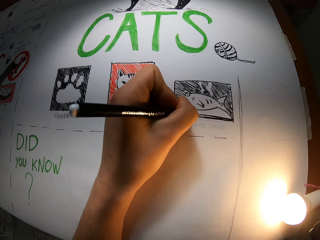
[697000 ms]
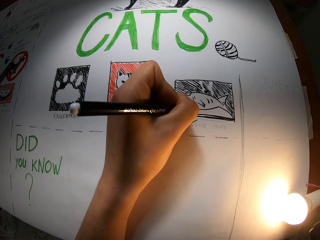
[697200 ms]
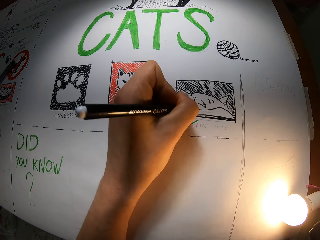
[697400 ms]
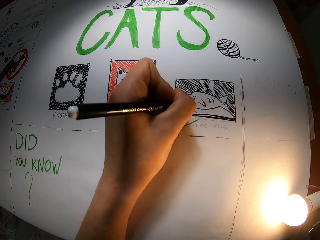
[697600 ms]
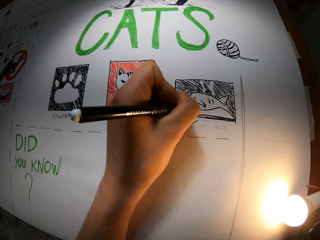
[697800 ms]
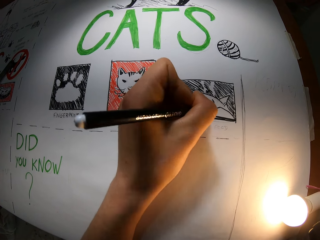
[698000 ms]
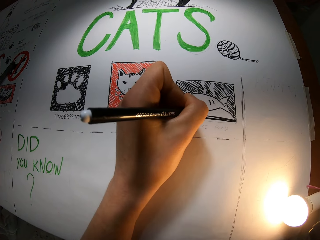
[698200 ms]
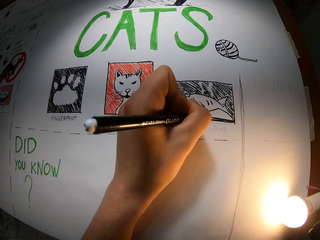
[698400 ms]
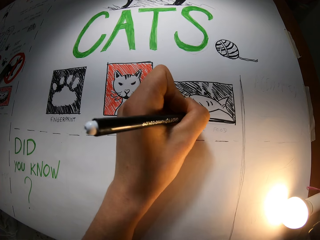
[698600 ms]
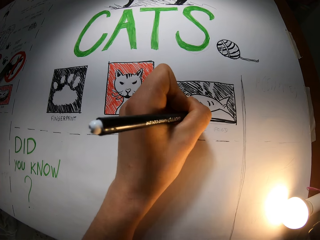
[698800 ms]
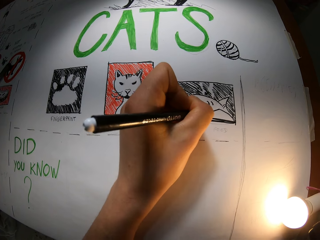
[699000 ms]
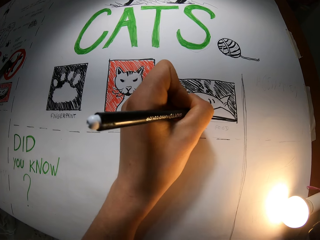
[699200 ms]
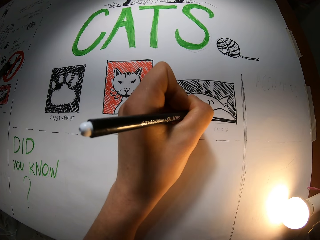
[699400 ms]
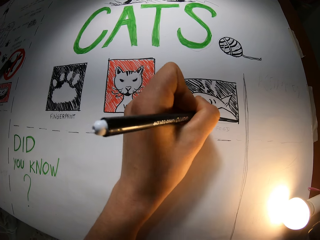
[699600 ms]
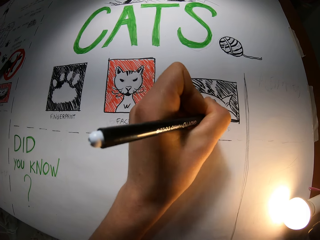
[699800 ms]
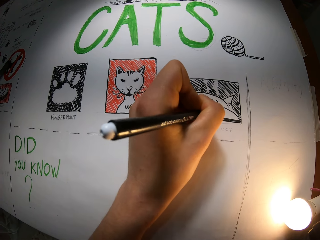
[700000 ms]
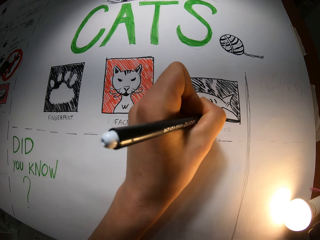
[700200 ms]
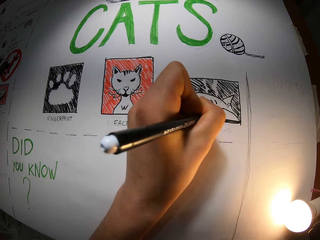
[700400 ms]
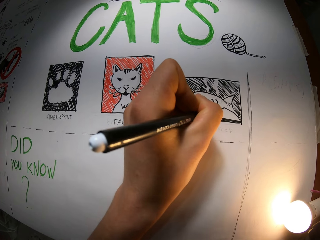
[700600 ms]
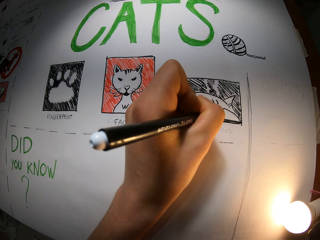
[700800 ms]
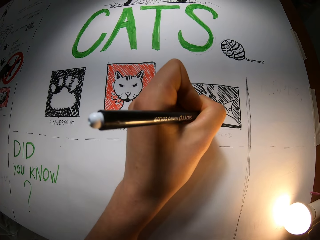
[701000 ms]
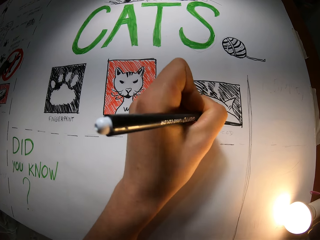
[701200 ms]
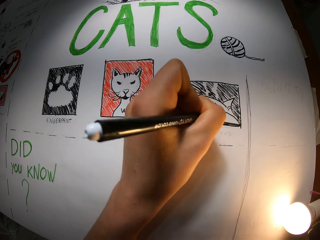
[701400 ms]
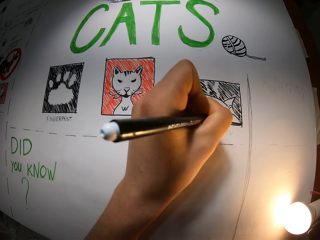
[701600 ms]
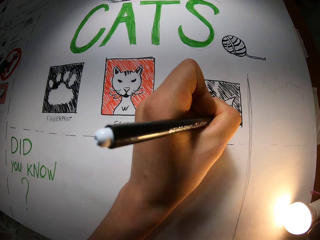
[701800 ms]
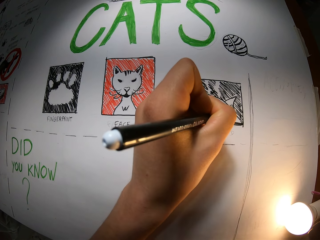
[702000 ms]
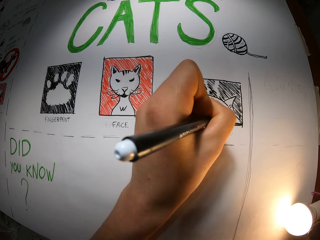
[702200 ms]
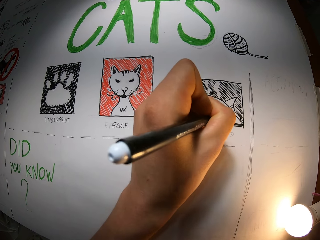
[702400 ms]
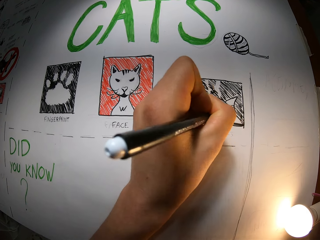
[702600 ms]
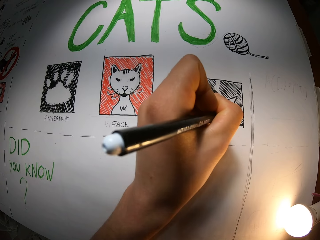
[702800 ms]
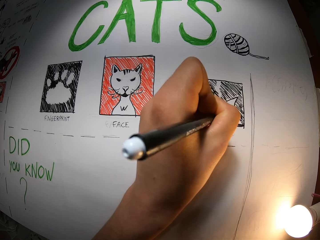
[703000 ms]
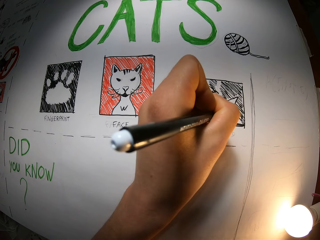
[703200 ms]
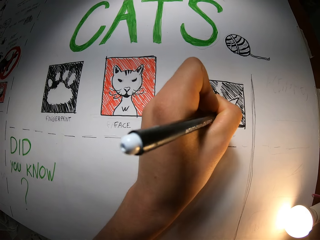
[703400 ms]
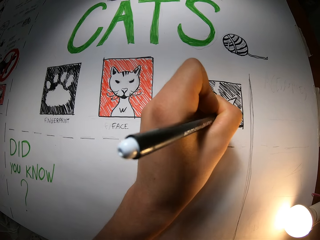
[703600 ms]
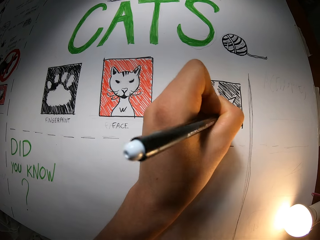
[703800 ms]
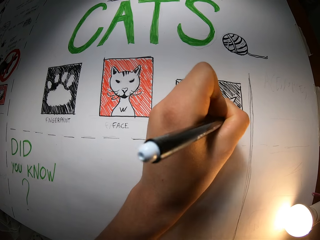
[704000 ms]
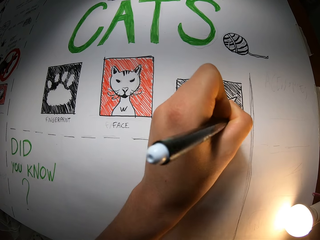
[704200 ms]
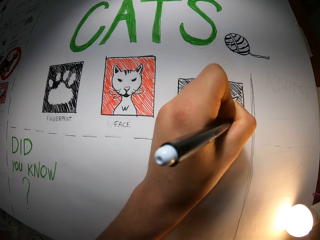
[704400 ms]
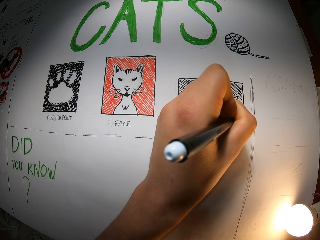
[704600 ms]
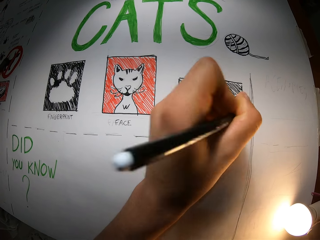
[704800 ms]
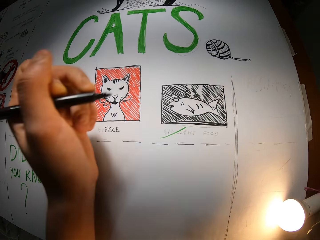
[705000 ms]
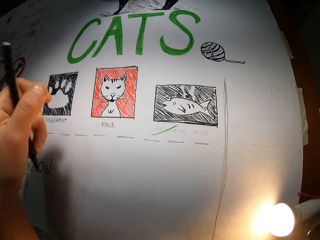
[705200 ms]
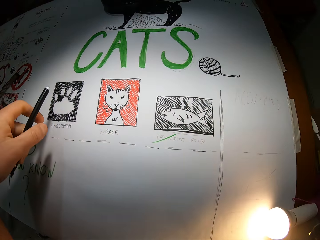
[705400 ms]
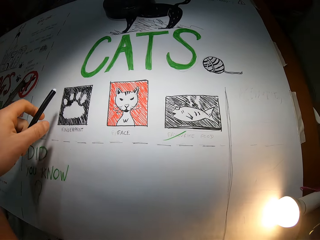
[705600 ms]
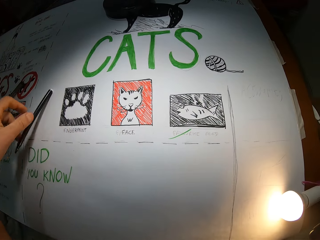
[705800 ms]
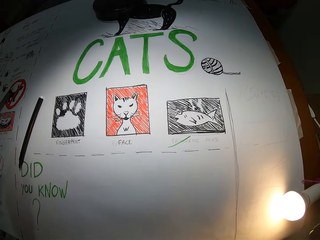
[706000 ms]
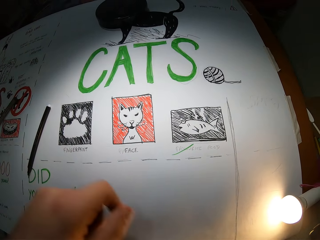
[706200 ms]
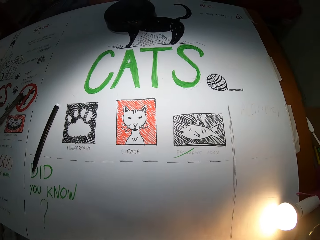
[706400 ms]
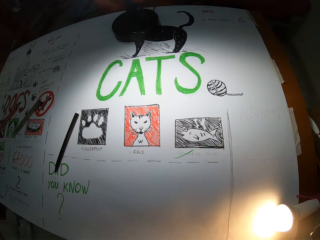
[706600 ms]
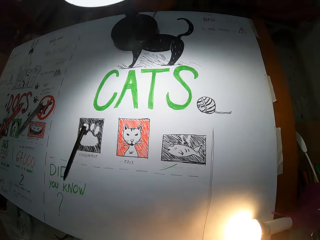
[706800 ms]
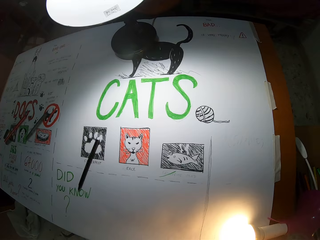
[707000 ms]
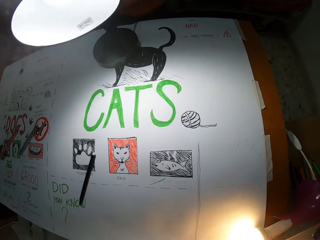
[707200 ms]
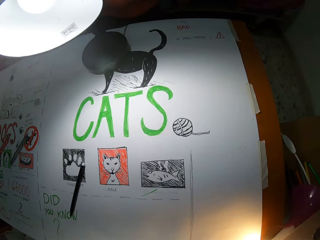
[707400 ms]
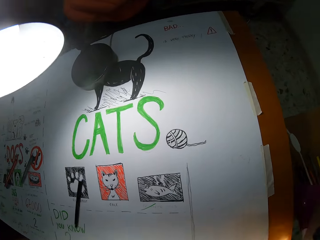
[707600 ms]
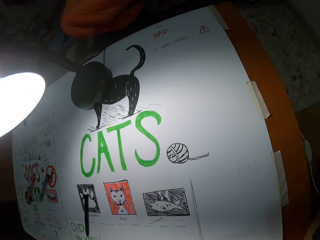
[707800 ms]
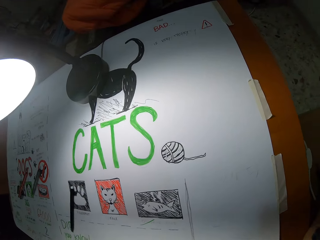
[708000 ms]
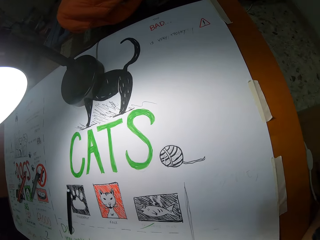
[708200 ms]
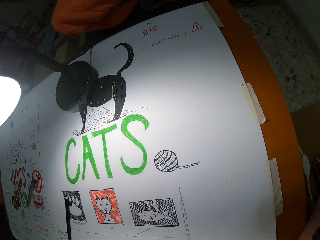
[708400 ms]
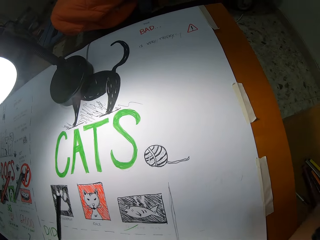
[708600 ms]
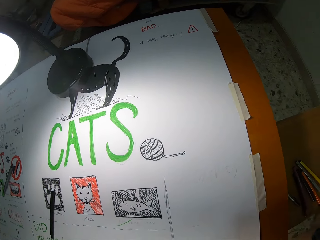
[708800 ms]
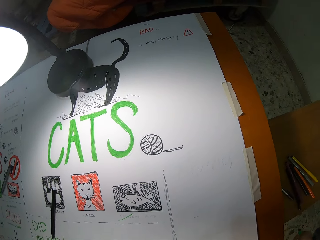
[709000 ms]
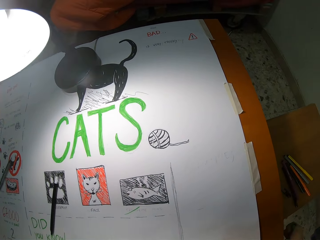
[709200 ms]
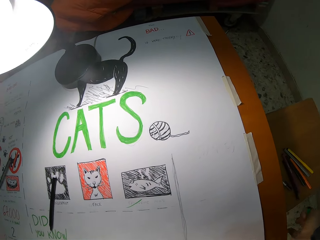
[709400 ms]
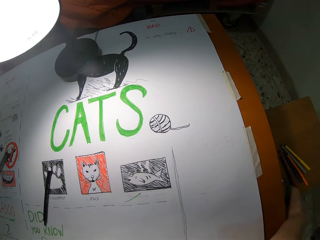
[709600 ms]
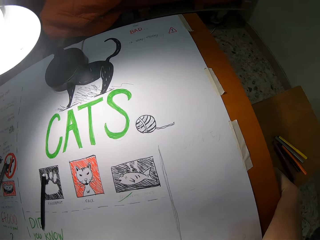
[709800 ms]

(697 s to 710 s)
The camera wearer draws on the cardboard with the marker in her left hand. She draws the sketching repeatedly. She drops the marker on the cardboard with her left hand. She lifts the torch light from the table with her left hand and disconnects the torch light from a wire with both hands.
